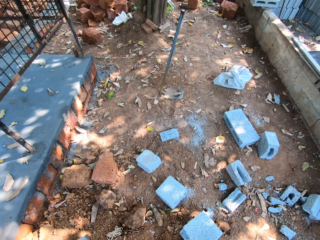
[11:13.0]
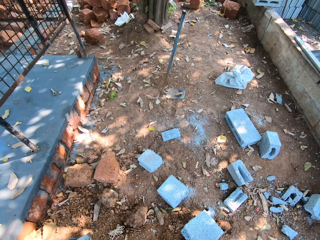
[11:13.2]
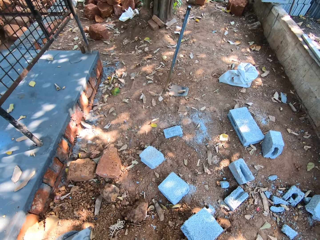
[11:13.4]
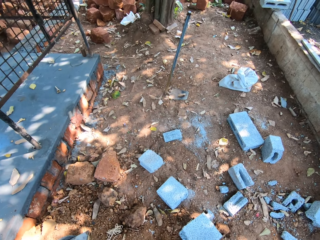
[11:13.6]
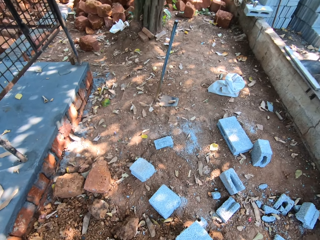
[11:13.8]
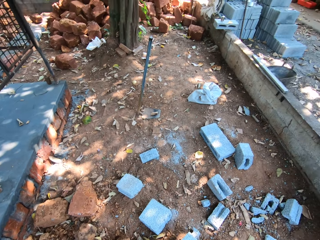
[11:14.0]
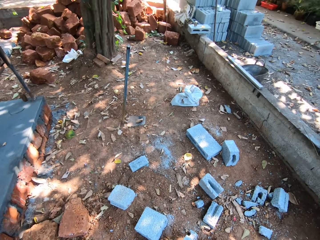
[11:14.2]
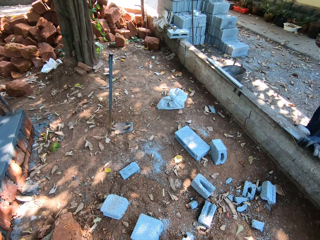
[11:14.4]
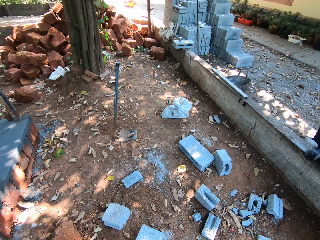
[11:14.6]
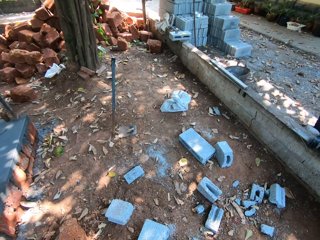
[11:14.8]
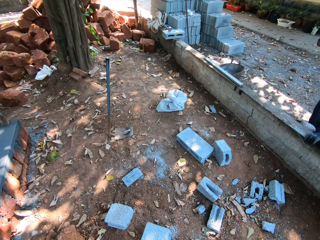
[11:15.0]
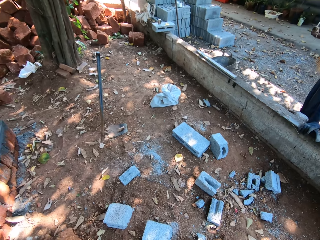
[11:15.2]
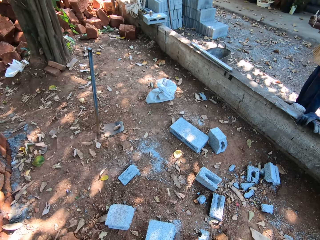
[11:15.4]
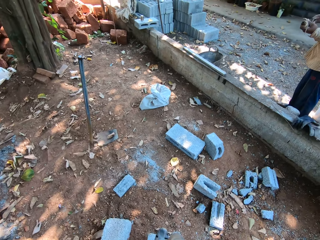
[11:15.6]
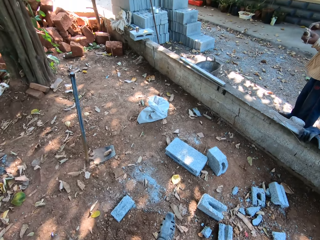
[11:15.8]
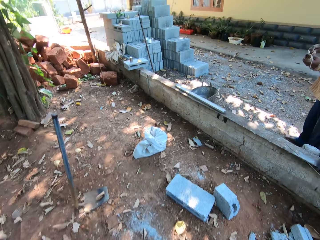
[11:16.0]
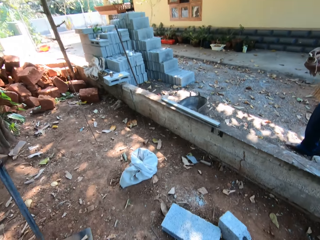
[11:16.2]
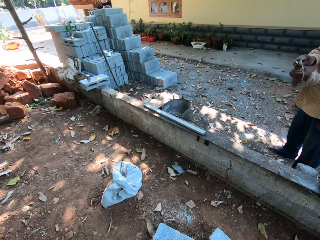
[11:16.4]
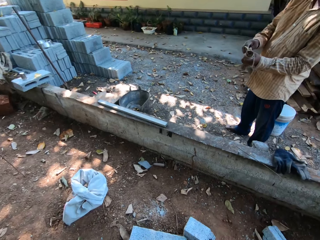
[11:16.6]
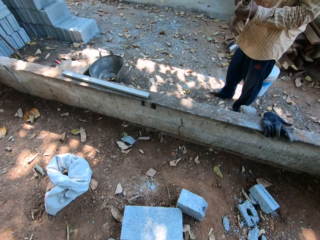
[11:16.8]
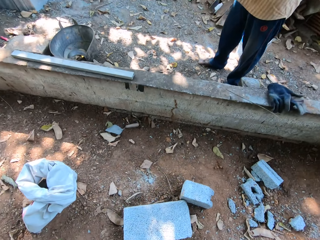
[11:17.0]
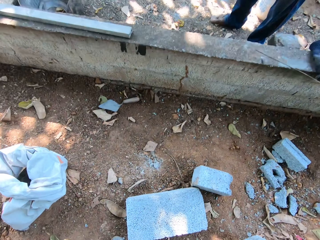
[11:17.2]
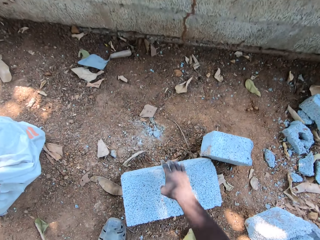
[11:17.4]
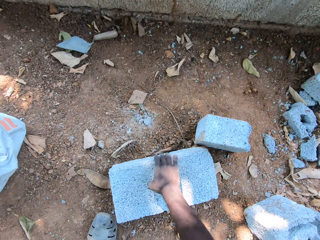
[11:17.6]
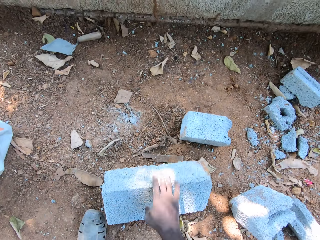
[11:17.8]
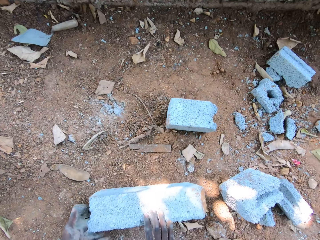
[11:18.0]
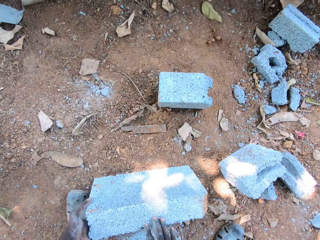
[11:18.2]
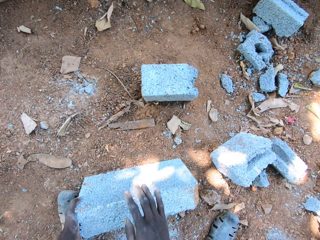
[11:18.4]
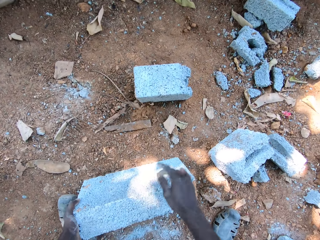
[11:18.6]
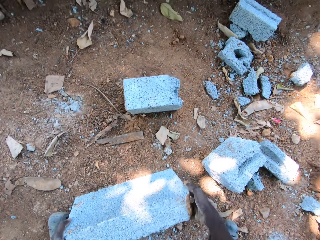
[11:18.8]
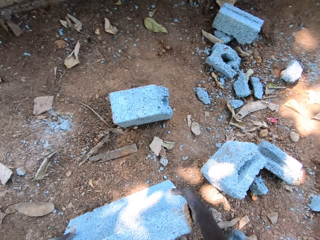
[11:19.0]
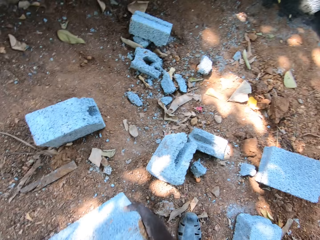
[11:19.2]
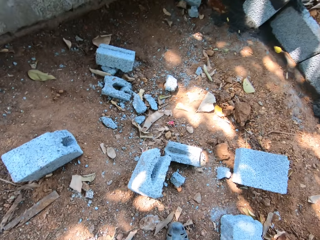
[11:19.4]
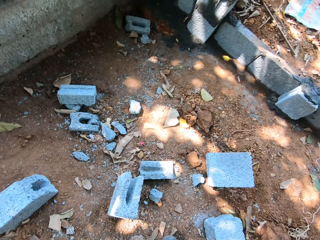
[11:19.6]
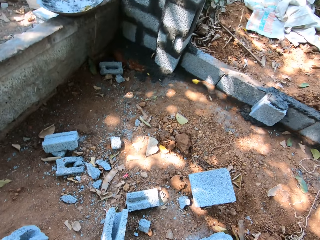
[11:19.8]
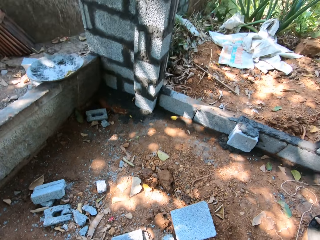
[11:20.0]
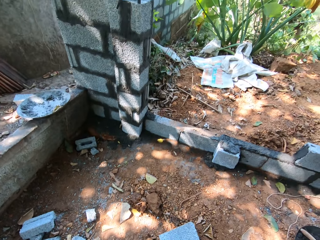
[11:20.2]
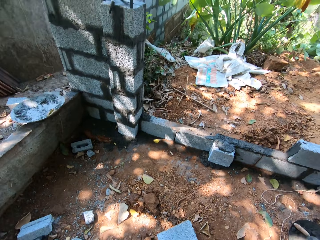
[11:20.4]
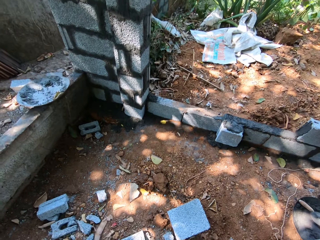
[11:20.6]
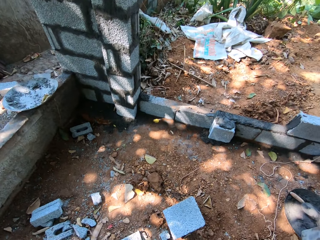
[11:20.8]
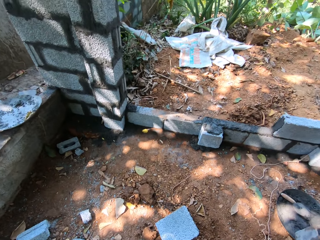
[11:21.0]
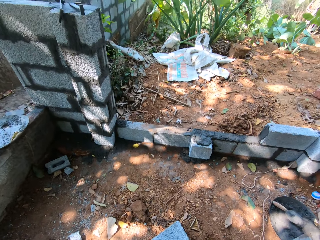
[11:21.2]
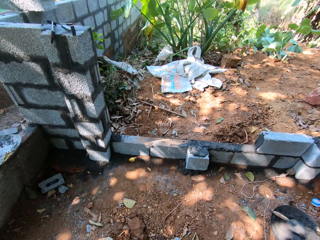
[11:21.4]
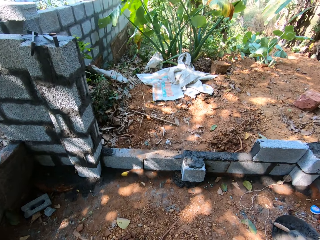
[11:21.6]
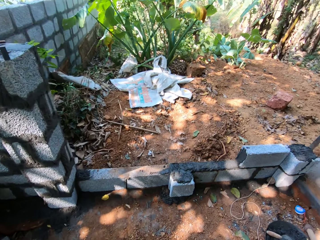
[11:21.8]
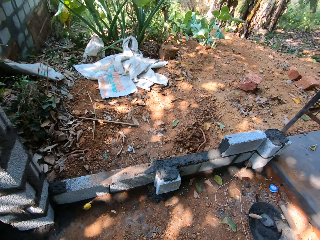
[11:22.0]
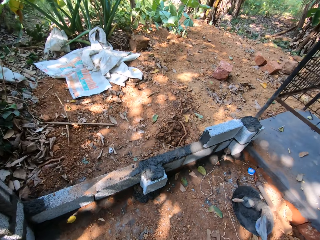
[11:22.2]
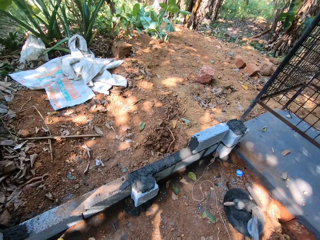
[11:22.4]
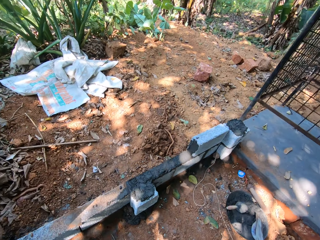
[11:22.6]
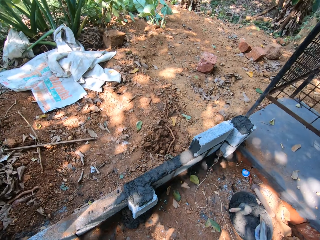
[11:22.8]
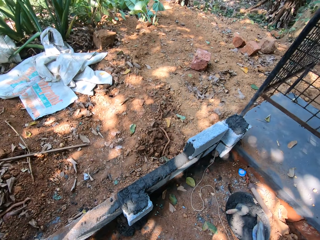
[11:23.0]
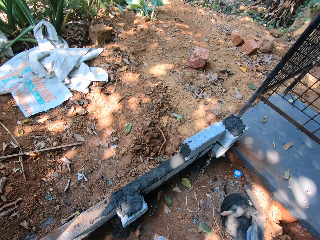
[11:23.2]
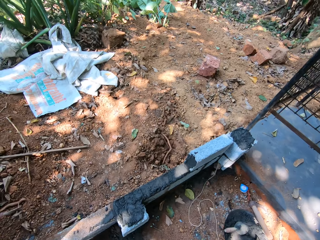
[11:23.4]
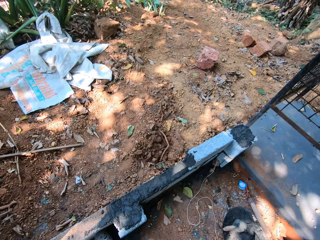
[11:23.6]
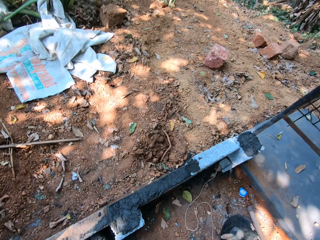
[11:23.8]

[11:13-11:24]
The camera wearer talks to a man. He looks around and walks around. The man holds a bamboo stick in both hands. The camera wearer carries a concrete block from the floor with his right hand. He walks around.

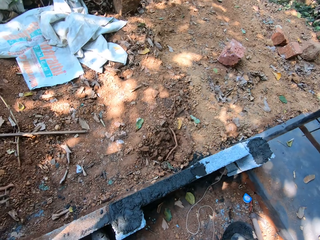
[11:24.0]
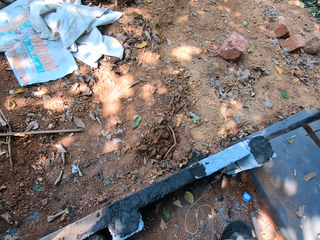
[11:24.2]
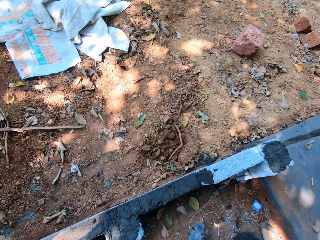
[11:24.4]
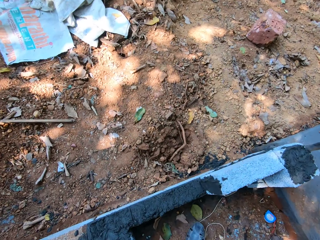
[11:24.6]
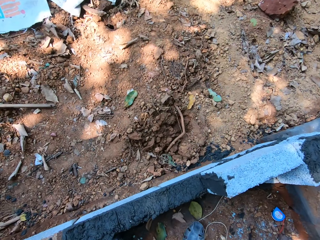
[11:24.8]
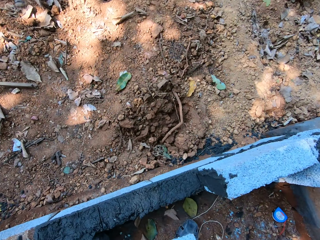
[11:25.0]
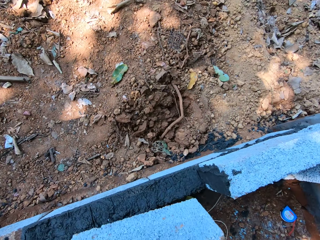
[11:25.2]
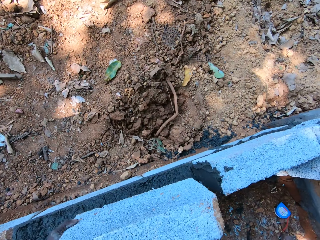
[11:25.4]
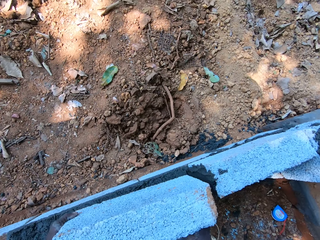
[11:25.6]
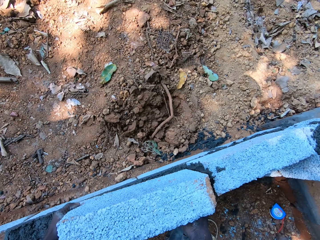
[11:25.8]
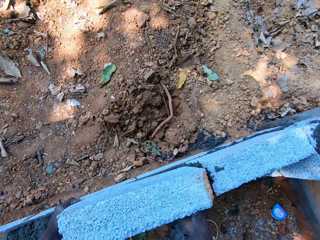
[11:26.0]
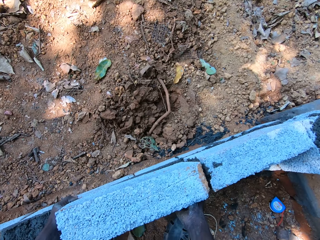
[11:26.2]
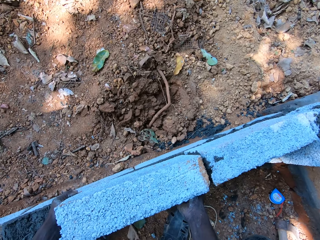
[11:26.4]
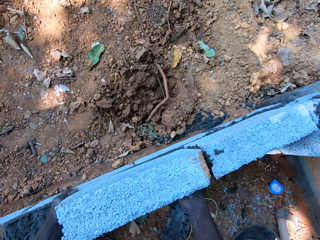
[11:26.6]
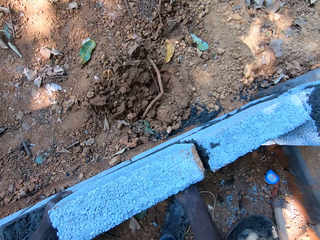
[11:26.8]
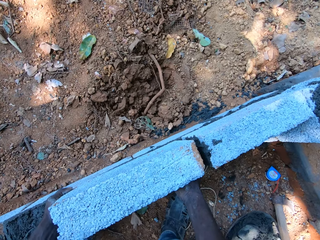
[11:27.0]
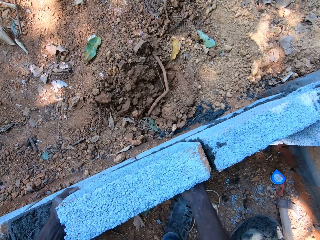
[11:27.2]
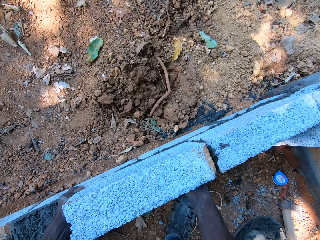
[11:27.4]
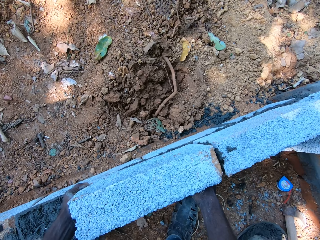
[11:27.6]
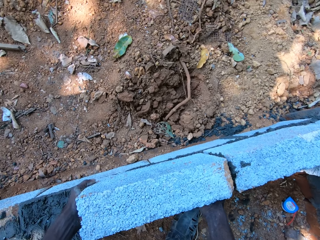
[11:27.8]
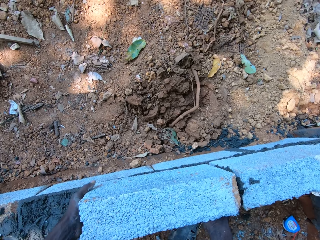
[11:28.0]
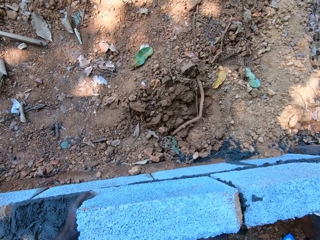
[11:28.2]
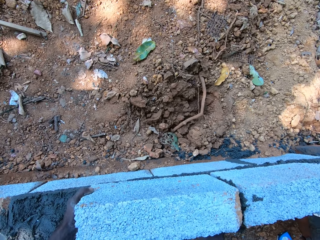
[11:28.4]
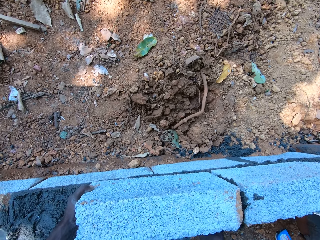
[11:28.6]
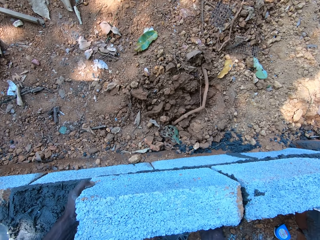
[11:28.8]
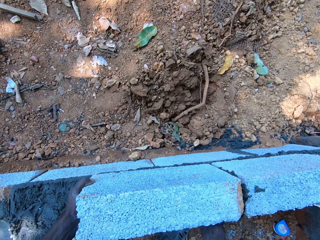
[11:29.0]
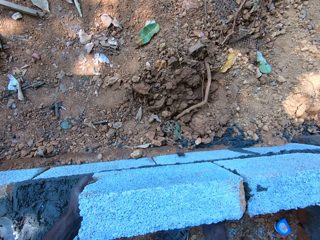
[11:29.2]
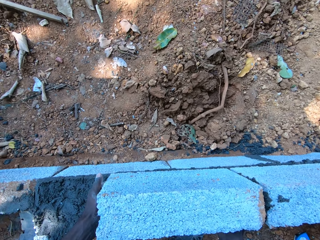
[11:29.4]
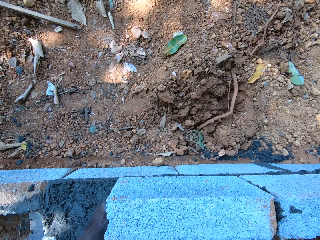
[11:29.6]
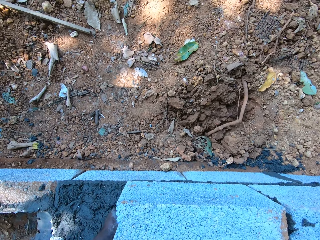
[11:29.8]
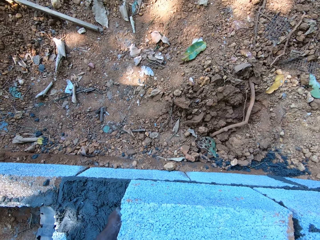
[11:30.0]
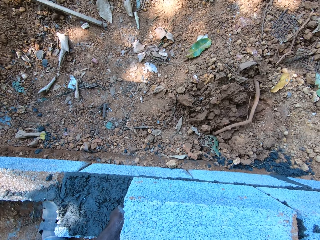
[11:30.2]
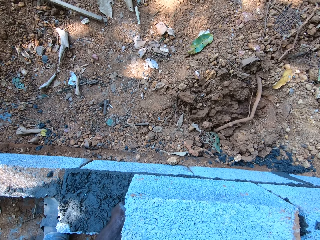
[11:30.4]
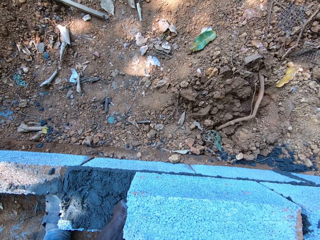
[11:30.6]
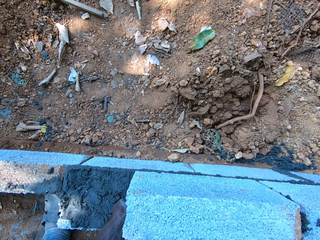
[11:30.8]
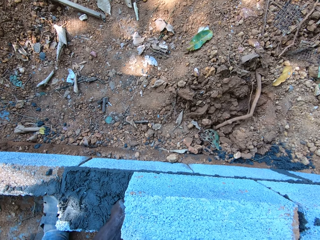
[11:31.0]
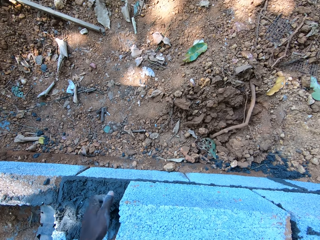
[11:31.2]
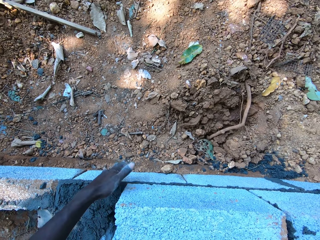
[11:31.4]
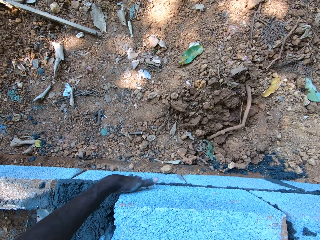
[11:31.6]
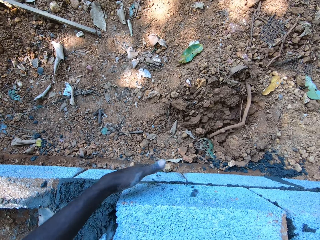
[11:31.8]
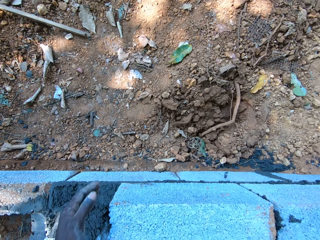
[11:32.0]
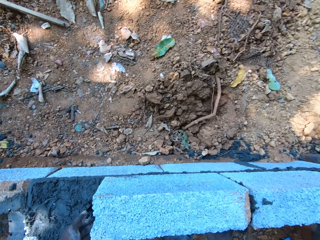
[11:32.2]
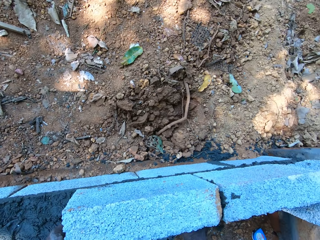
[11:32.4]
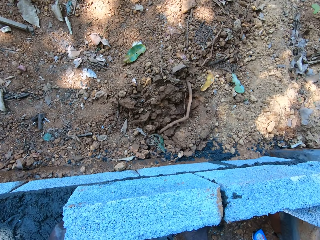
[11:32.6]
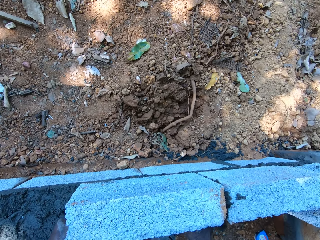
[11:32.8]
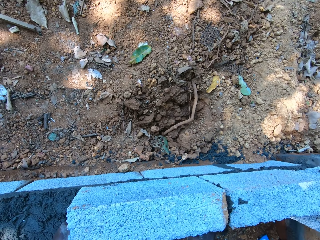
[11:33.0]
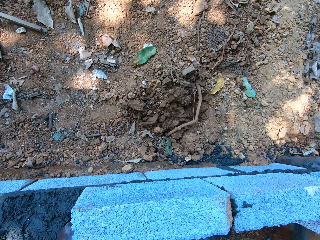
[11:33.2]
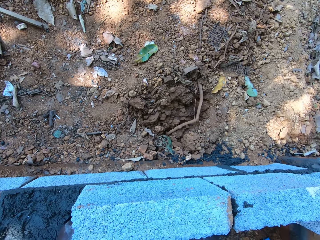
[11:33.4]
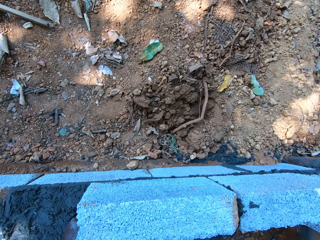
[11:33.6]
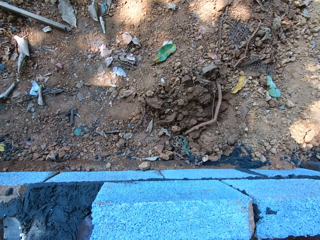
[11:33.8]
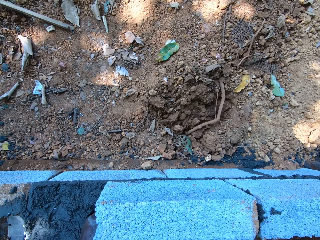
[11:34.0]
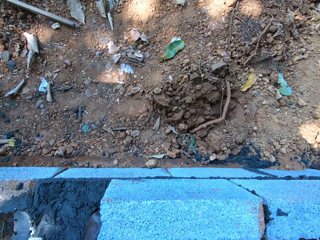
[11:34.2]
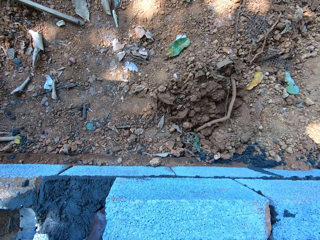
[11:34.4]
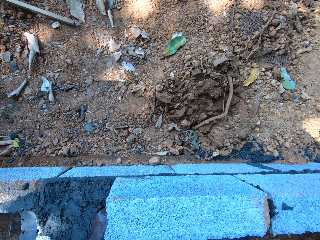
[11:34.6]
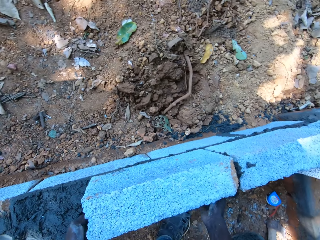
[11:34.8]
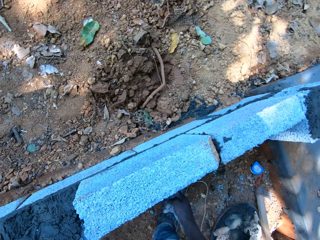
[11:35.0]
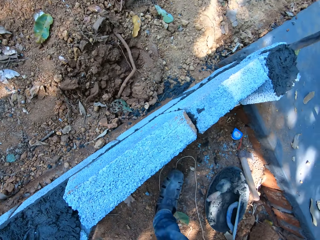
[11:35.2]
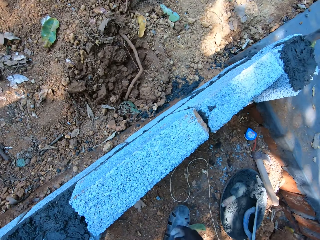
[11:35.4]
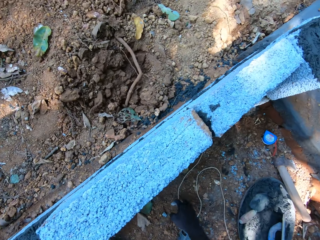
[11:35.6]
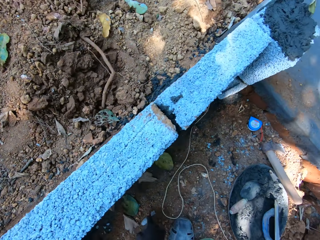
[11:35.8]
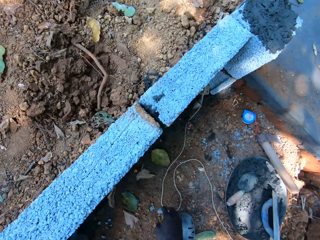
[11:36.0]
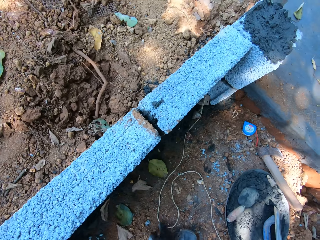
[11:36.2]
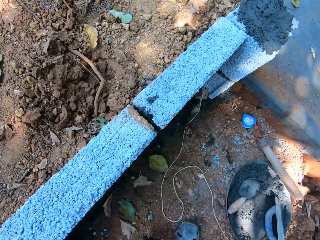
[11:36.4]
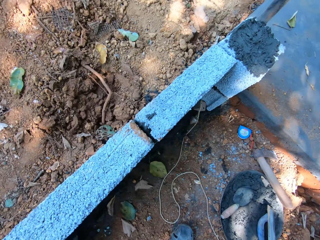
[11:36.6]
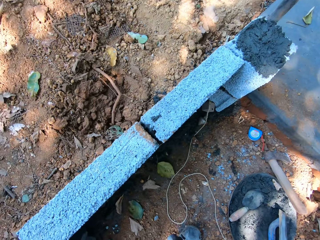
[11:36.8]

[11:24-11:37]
The camera wearer puts the concrete block on the concrete block with both hands. They remove cement on the brick. They move the brick.
